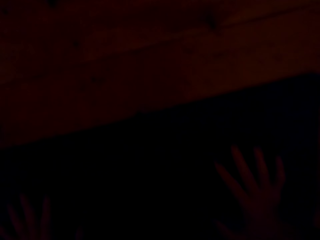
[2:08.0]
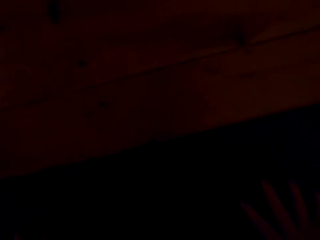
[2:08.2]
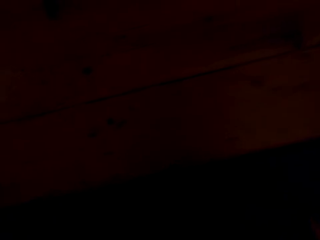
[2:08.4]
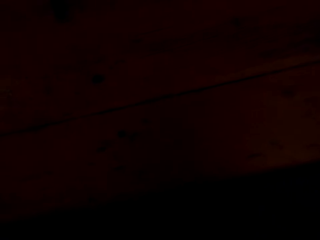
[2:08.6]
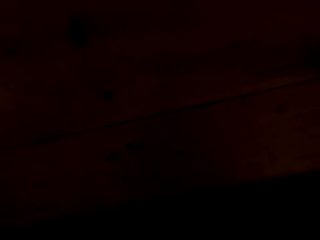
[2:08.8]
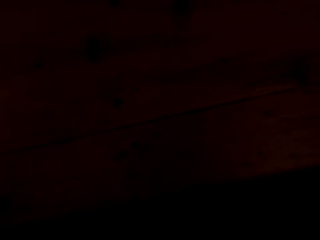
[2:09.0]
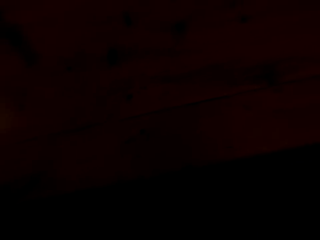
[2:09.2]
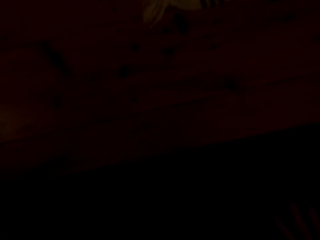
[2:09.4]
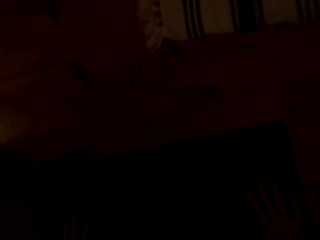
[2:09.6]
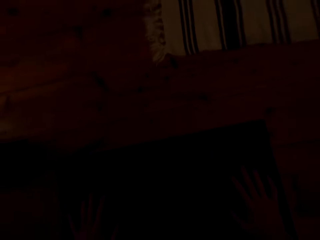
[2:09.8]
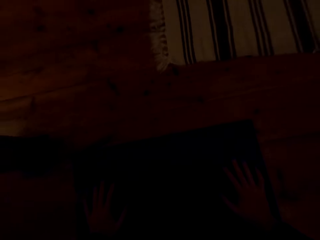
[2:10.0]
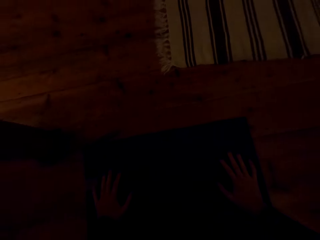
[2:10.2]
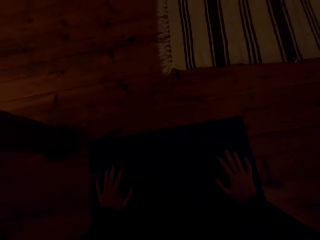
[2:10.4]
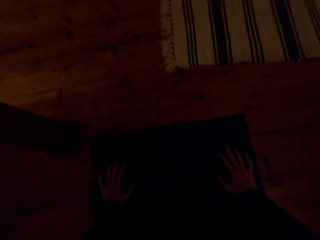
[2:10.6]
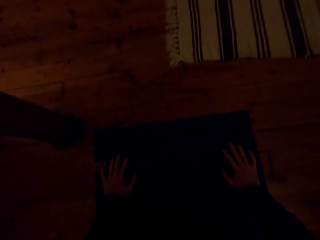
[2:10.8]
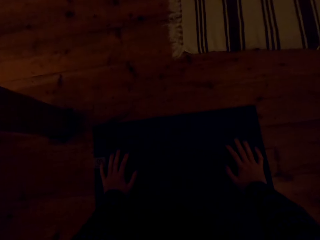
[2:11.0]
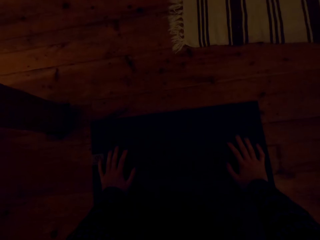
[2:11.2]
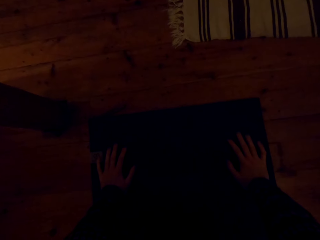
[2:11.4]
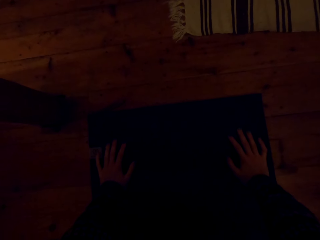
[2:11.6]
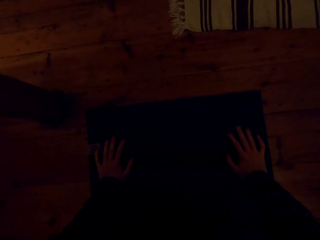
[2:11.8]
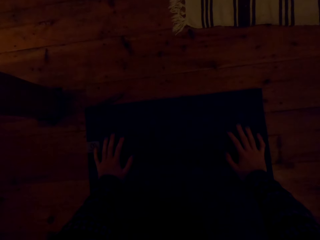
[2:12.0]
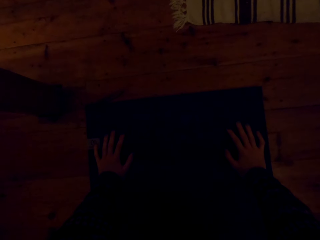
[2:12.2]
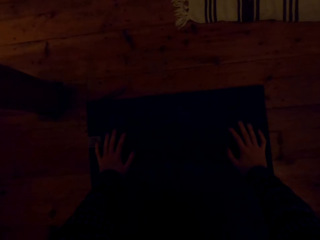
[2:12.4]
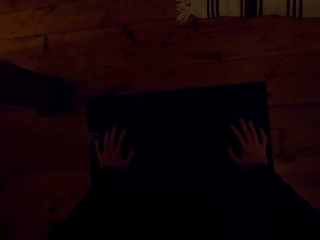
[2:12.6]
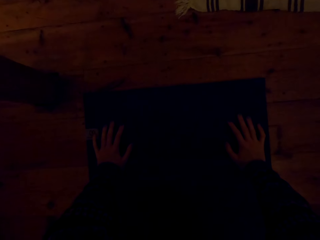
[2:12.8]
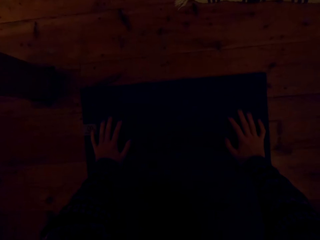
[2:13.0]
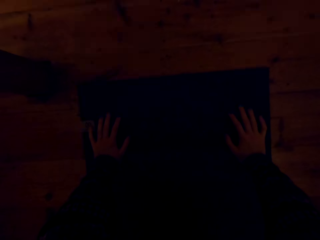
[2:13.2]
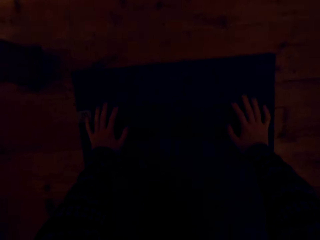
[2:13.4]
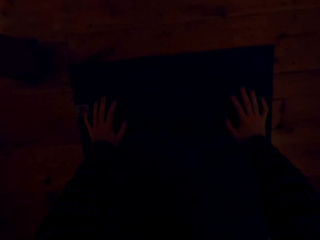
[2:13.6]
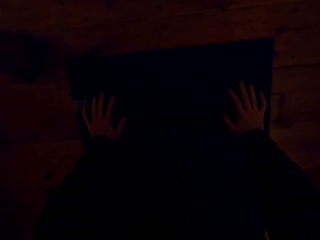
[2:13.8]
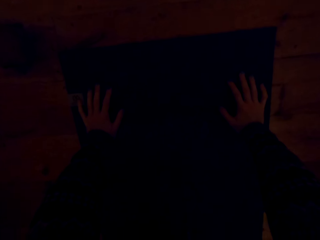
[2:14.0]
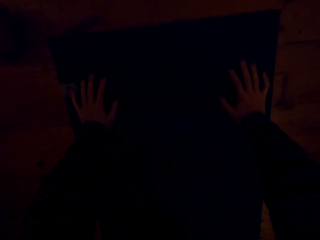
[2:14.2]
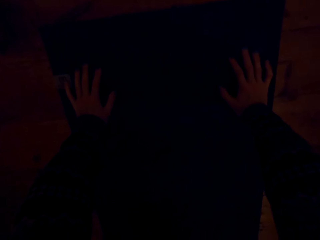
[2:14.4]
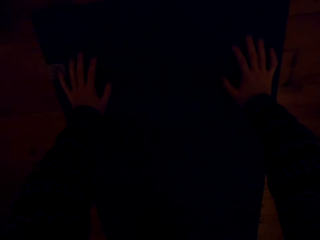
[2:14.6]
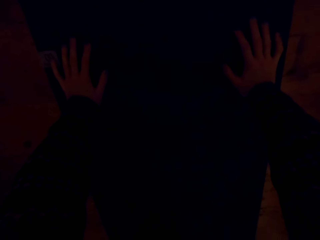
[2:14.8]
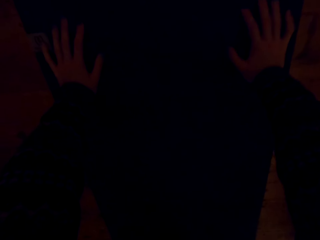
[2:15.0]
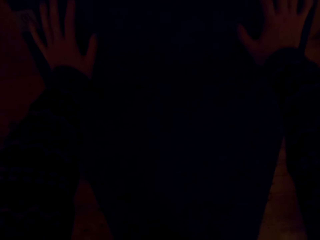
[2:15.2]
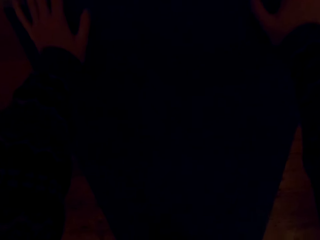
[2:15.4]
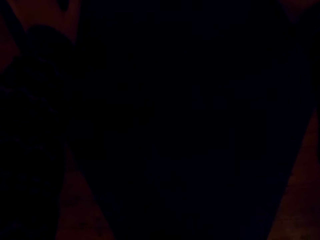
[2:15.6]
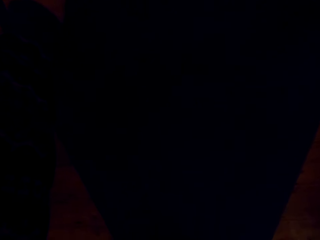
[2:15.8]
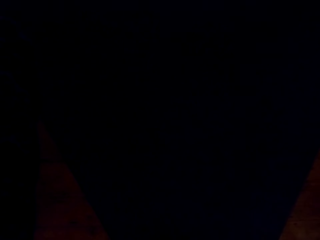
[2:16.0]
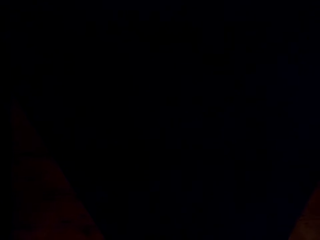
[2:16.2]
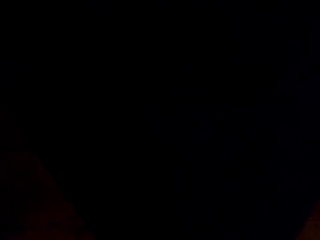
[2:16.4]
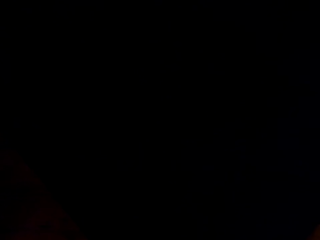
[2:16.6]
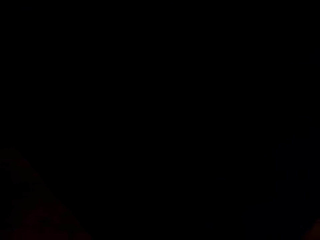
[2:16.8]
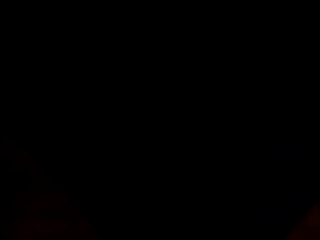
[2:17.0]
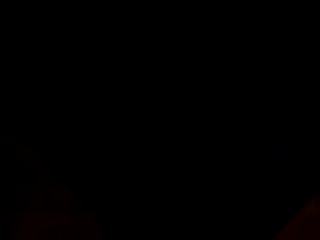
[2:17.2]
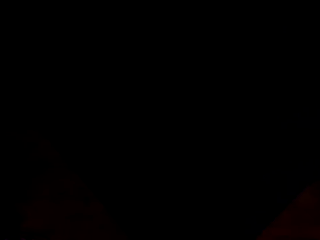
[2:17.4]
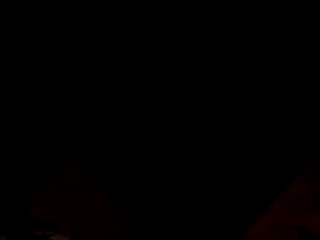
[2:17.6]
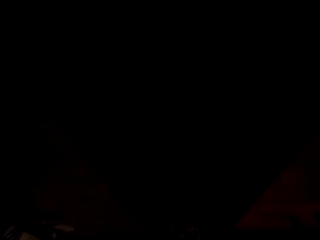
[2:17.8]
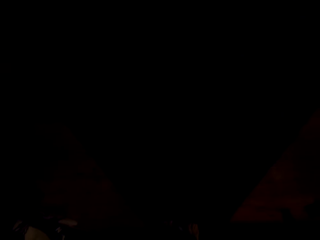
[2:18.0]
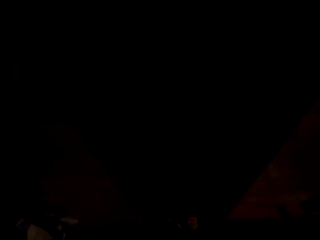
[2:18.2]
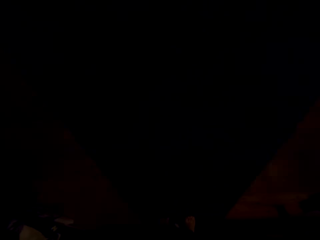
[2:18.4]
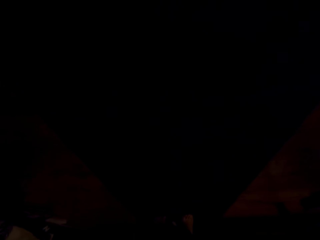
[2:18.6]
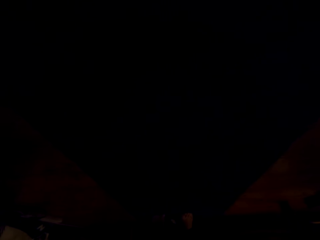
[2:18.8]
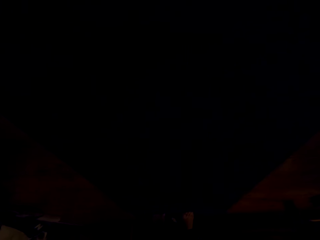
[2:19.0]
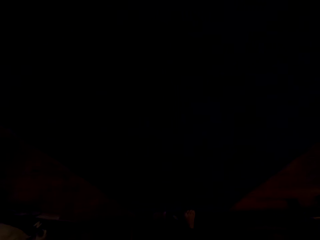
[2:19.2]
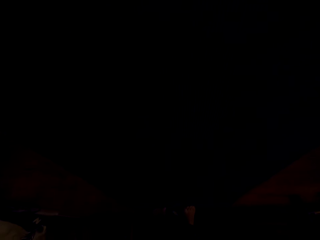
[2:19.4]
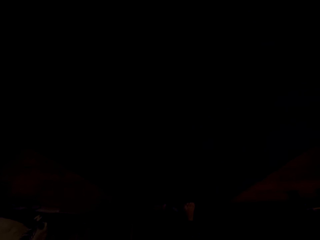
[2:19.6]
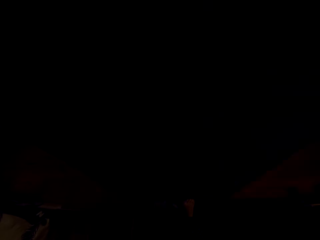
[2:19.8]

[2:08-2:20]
The camera wearer does press ups.

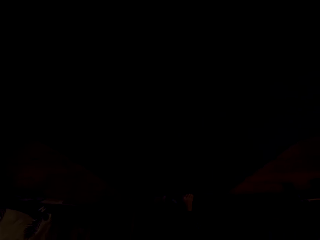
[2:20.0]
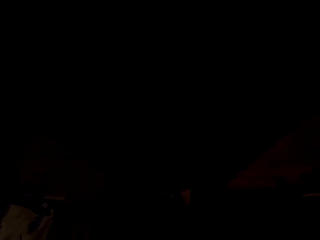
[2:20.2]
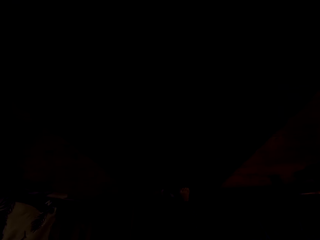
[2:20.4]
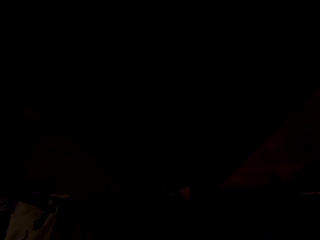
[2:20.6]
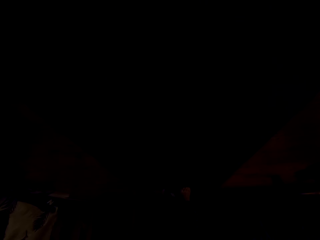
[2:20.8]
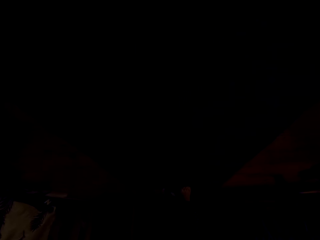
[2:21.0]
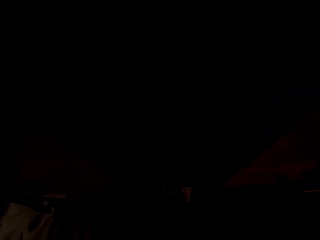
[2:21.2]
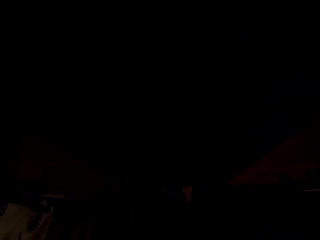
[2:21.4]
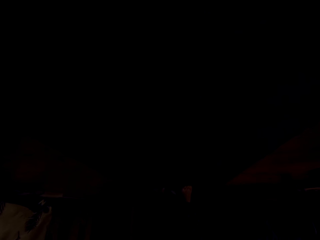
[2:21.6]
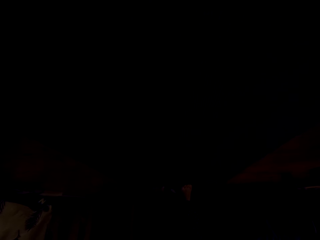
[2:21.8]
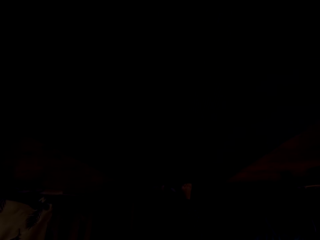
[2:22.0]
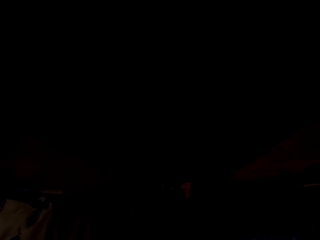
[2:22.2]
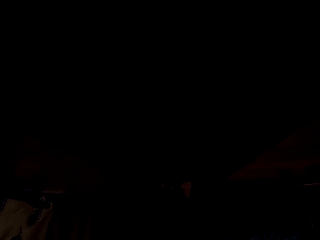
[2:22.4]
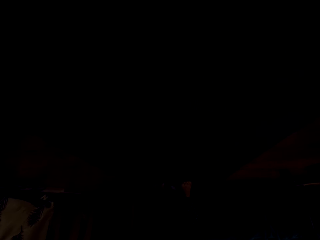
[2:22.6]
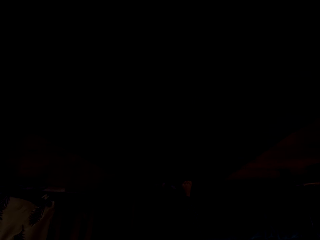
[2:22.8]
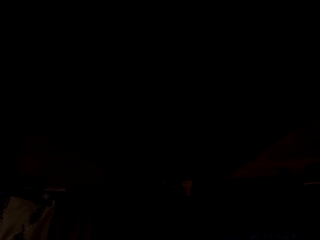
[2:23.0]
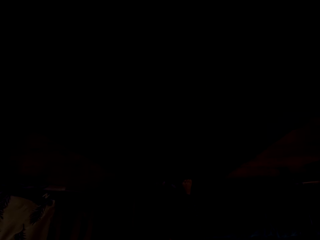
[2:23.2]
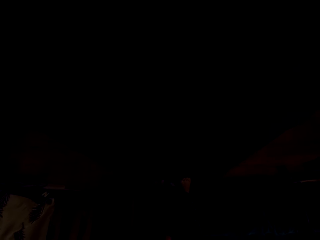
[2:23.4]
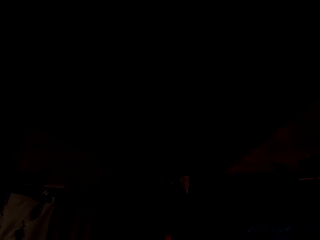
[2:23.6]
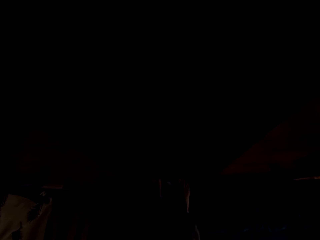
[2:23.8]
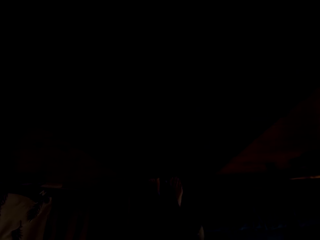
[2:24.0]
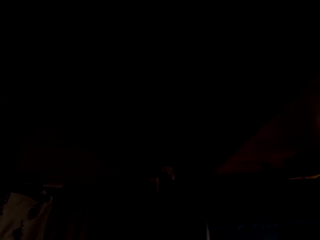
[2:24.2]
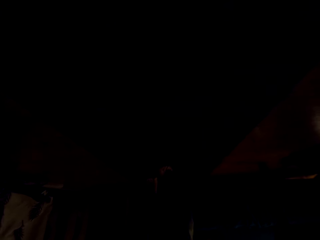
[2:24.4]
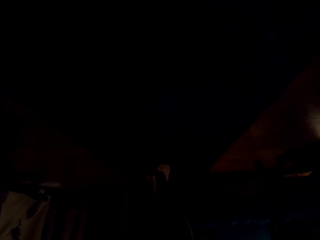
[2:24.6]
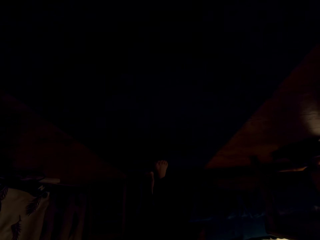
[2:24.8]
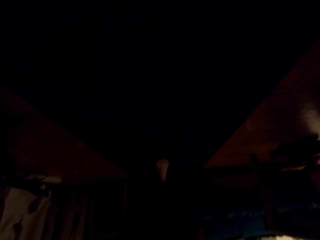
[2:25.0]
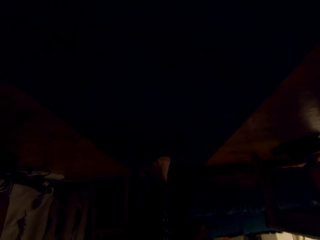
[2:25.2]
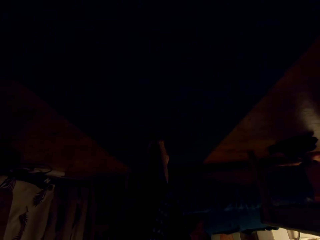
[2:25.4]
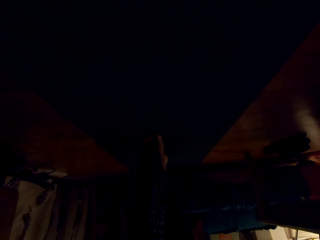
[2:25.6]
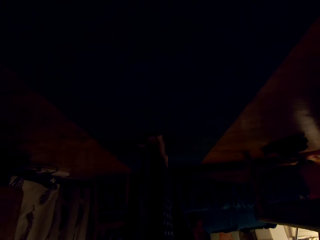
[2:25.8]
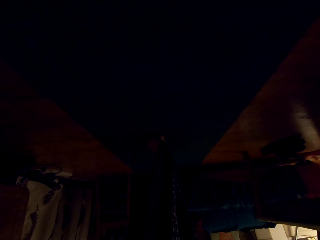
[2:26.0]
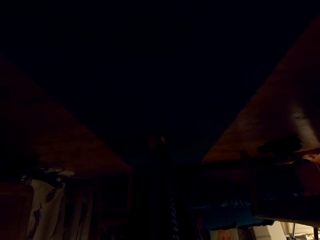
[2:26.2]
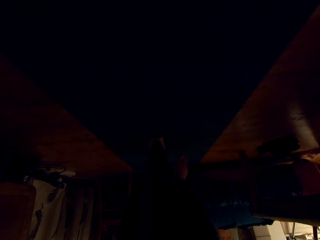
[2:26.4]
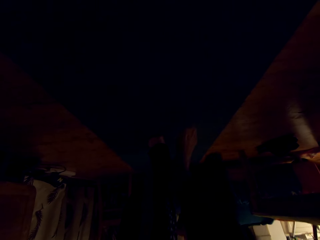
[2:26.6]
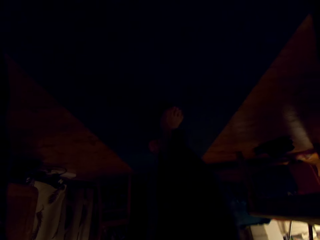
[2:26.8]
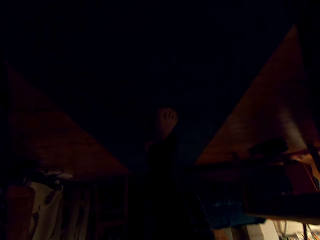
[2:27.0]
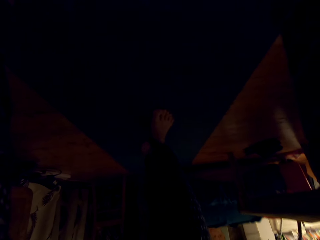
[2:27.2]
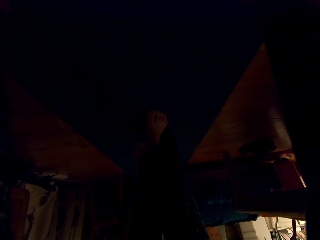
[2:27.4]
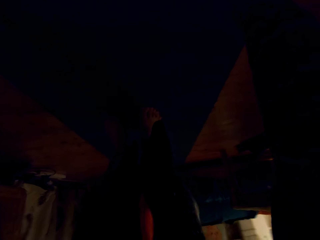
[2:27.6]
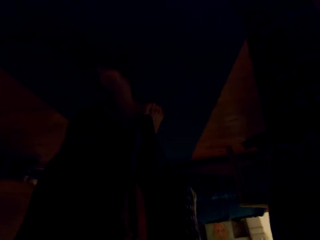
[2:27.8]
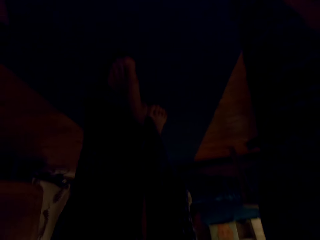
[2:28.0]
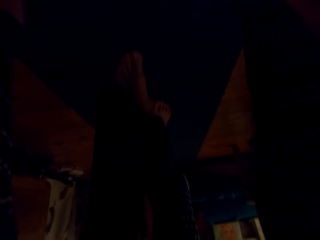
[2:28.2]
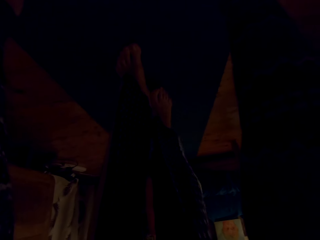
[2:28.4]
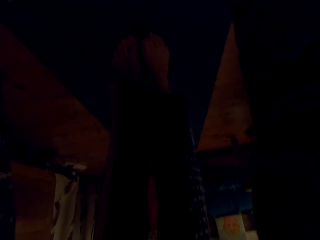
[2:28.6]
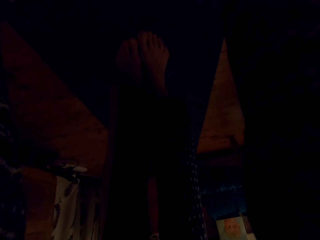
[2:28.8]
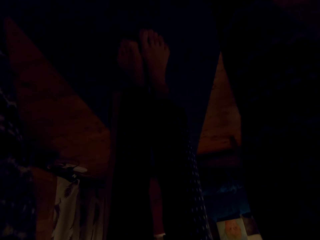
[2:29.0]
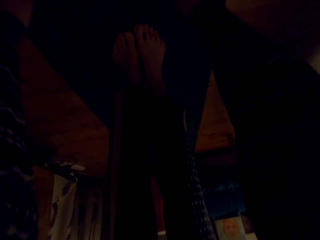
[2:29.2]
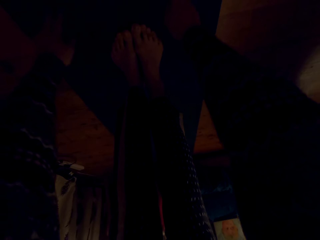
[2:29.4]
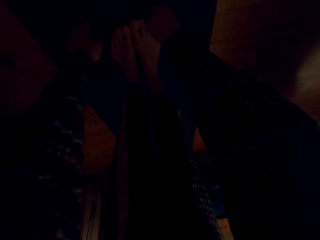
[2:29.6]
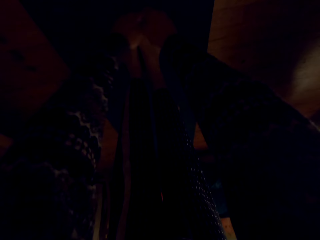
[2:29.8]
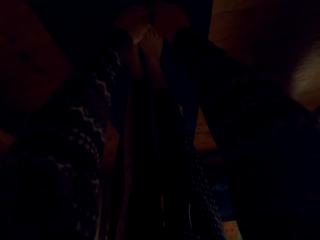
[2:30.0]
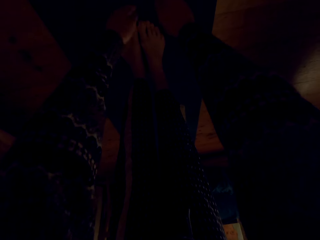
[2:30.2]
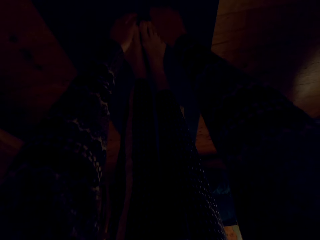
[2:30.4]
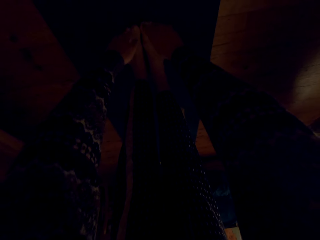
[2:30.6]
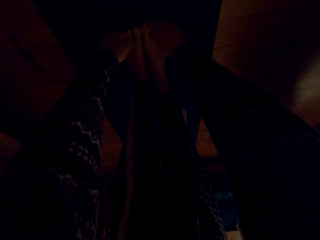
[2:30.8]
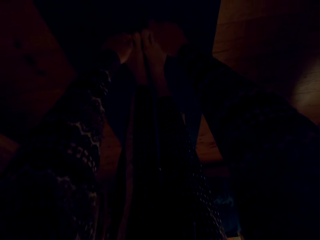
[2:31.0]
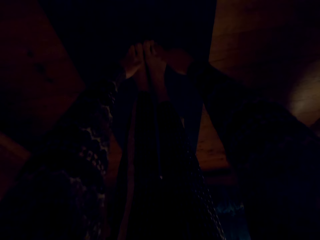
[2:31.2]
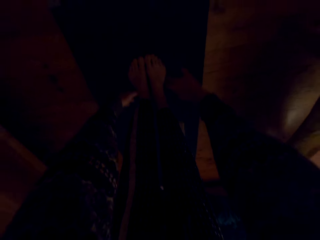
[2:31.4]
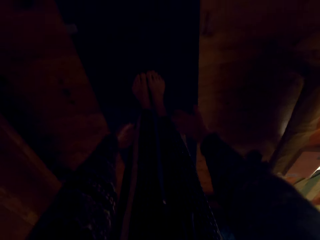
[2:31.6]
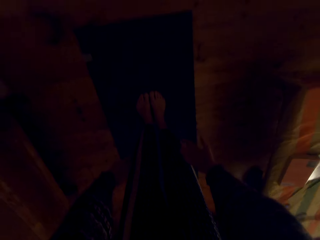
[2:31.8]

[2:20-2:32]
The camera wearer moves the legs forward. They bend down.
